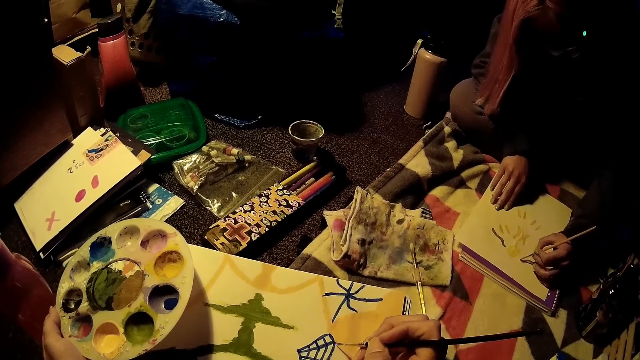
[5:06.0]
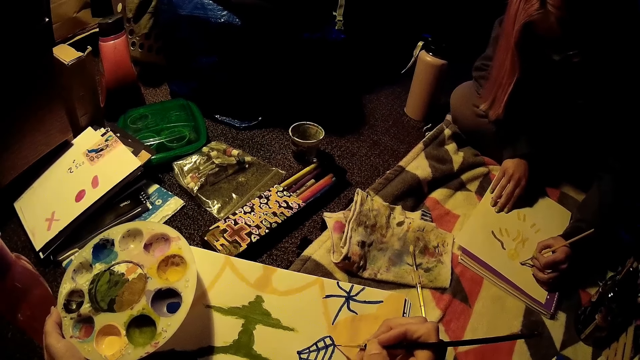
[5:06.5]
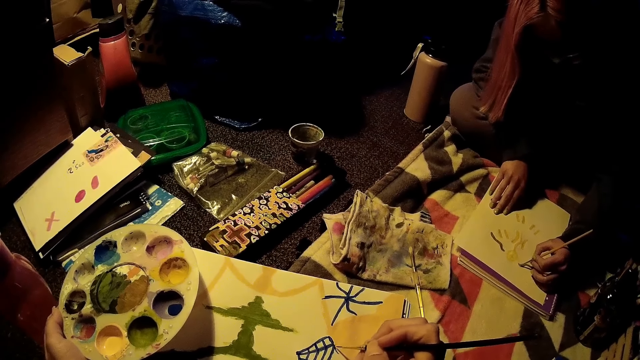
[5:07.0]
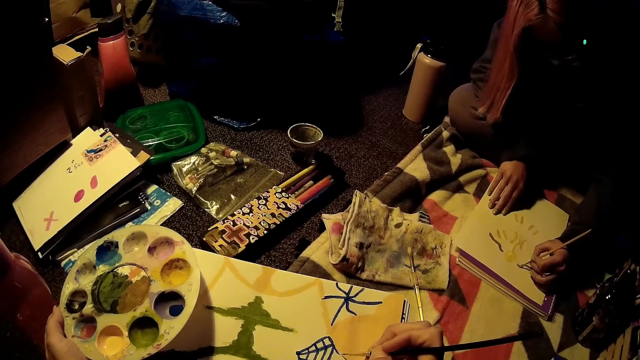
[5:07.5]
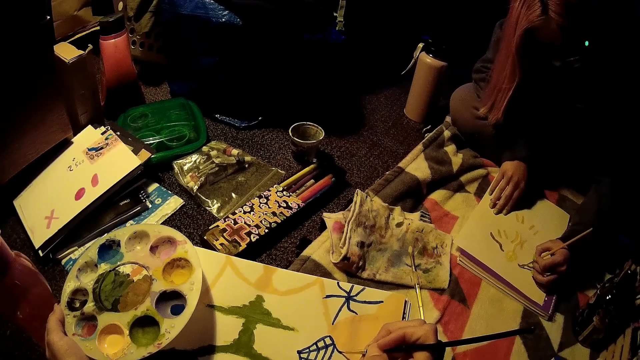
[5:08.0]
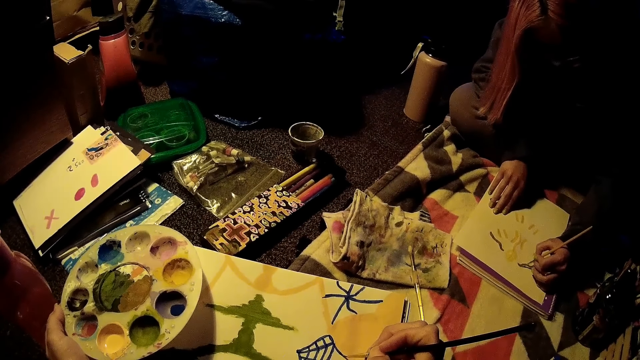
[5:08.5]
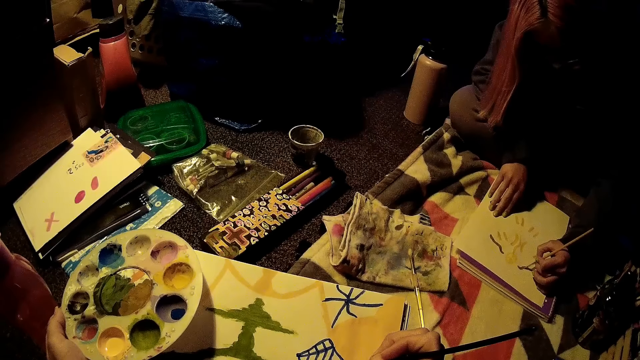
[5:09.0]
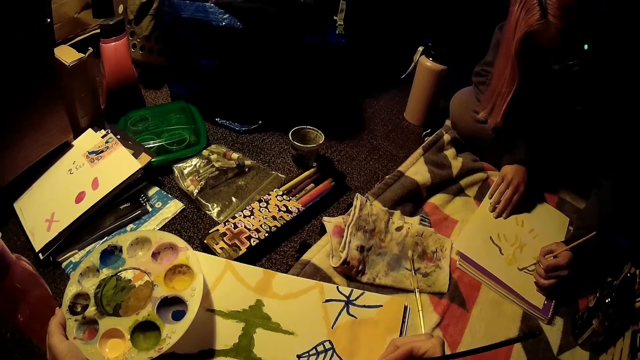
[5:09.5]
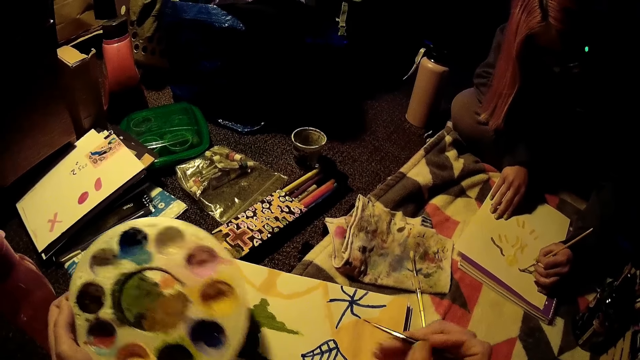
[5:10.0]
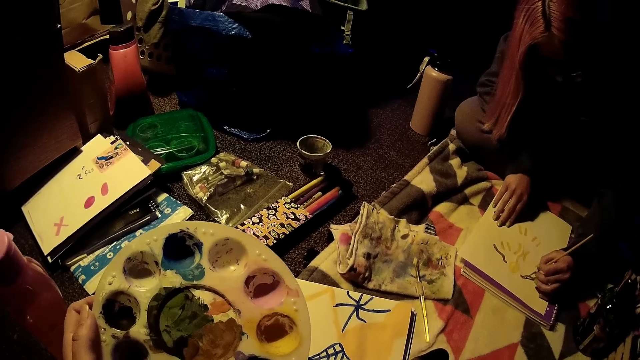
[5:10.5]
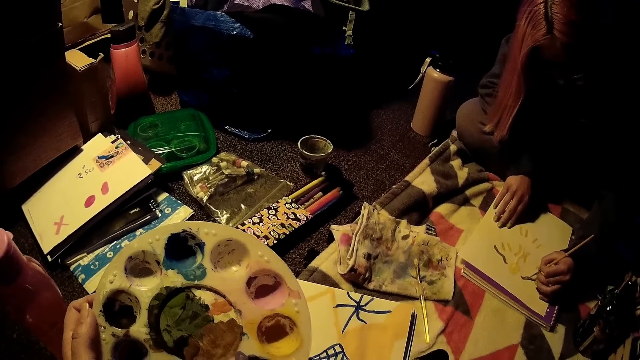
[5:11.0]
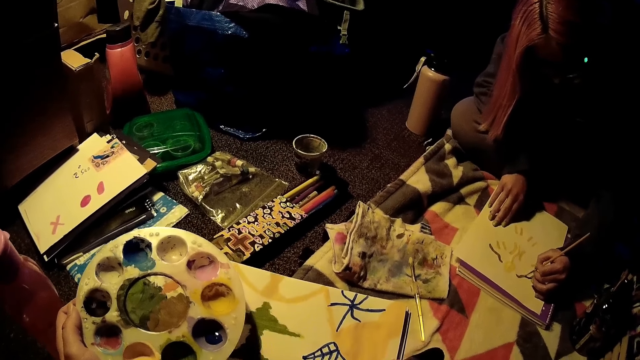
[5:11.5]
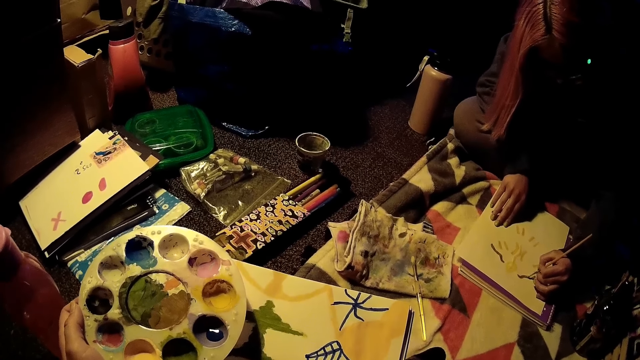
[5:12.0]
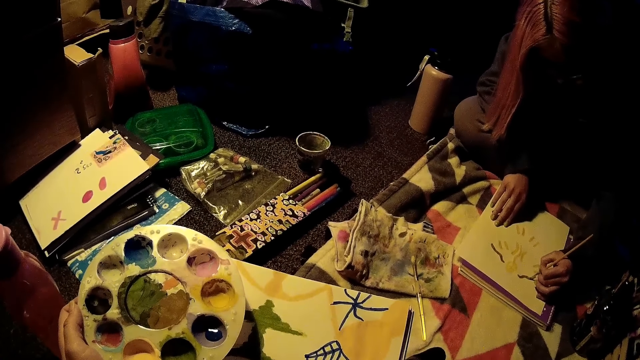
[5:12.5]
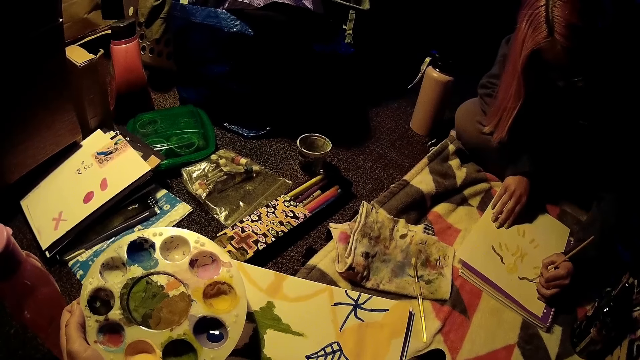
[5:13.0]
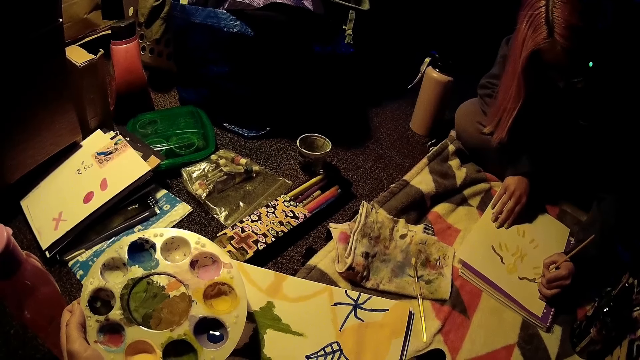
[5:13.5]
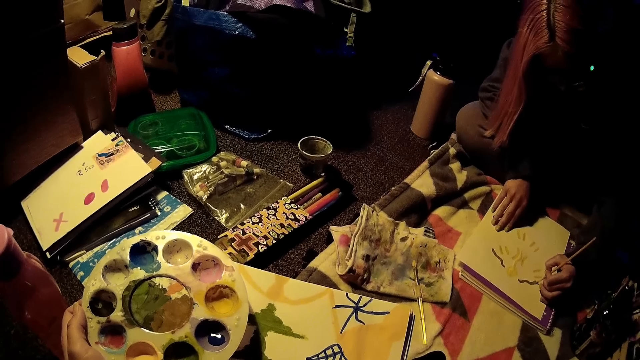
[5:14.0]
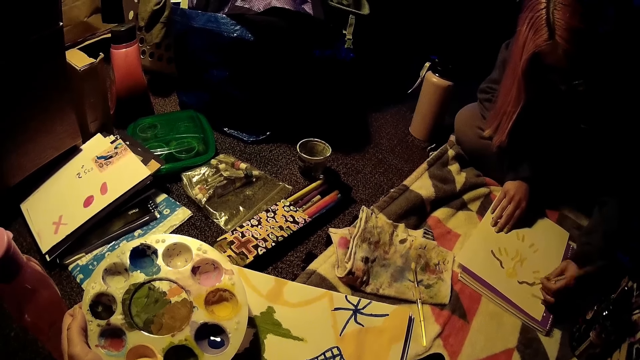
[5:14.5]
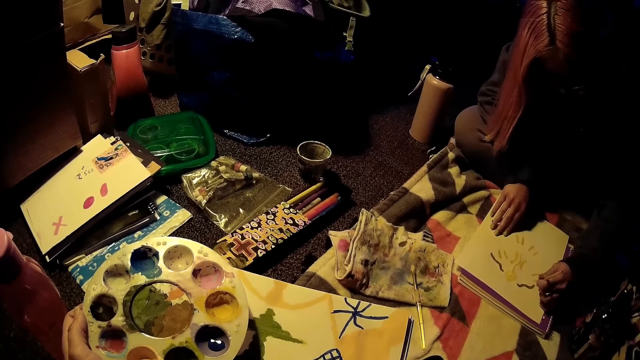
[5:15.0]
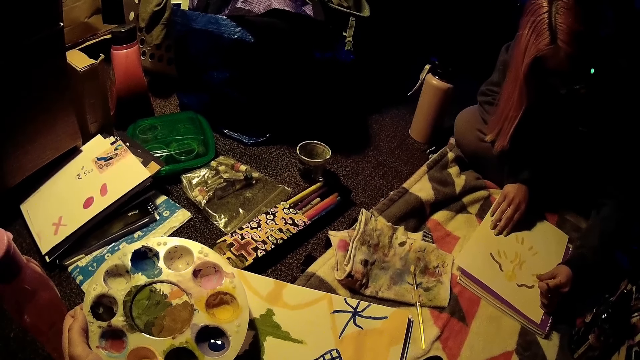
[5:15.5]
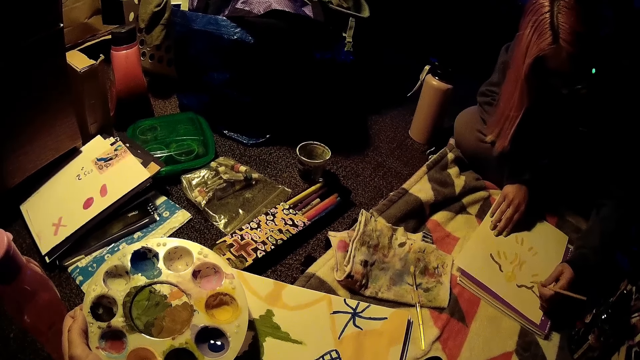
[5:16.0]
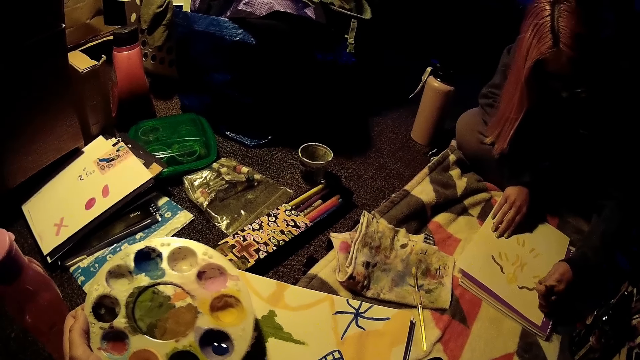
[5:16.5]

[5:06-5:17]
The camera wearer paints the white paper with the brush in her right hand. A person paints on the paper.

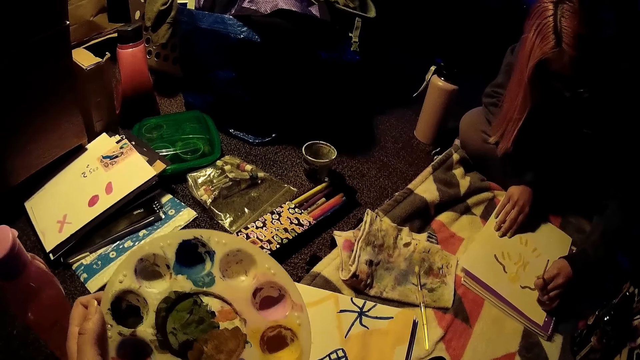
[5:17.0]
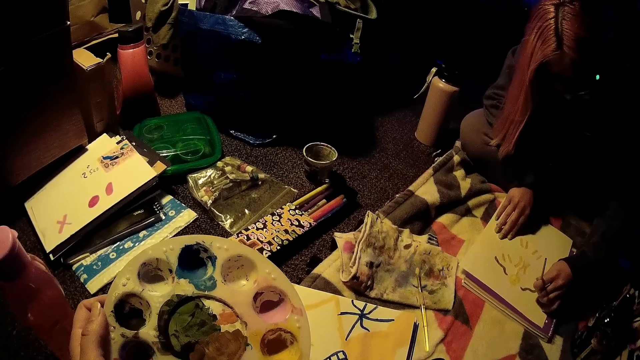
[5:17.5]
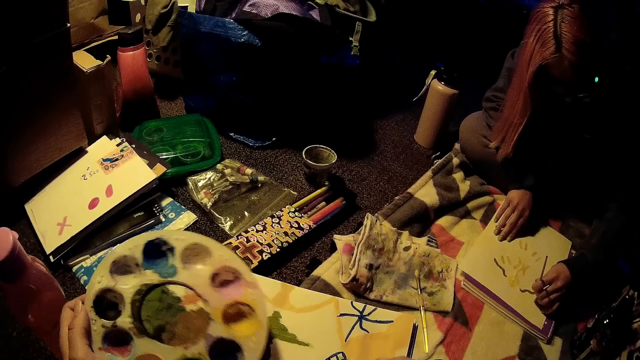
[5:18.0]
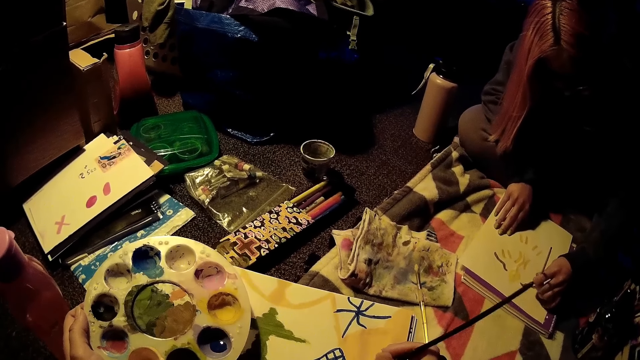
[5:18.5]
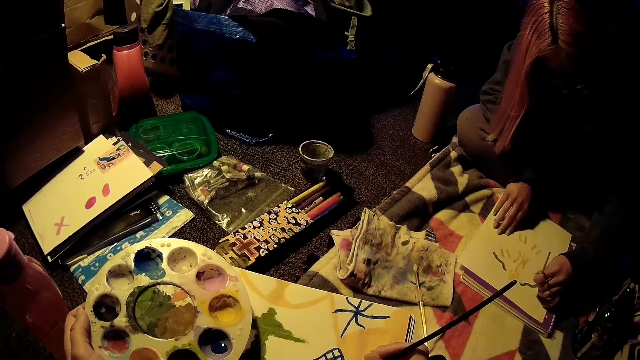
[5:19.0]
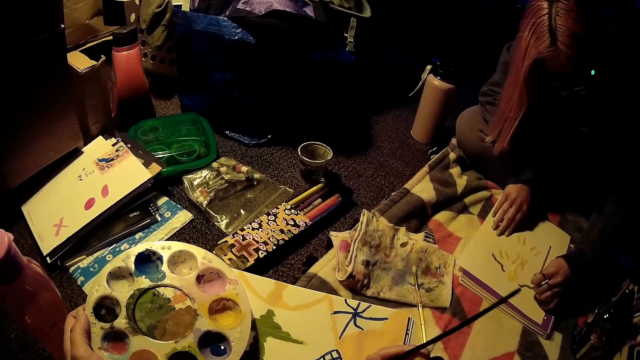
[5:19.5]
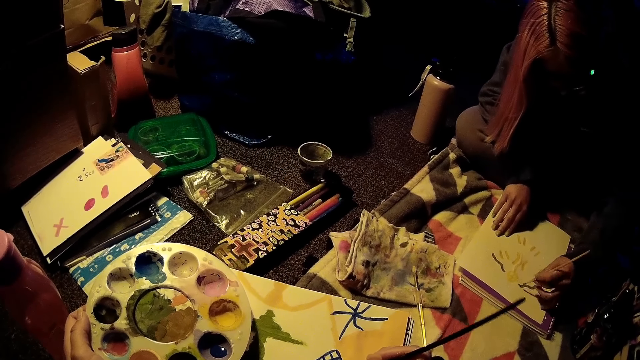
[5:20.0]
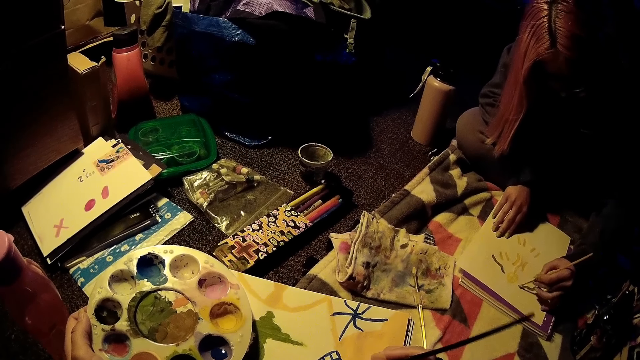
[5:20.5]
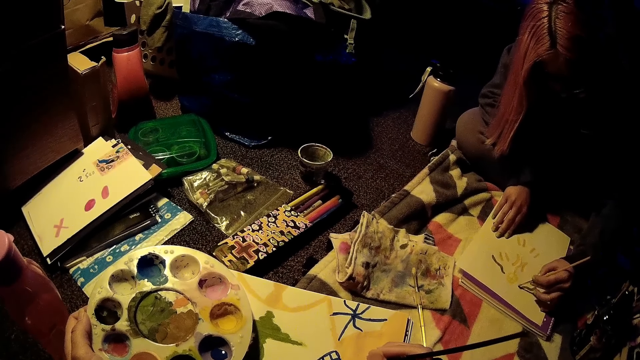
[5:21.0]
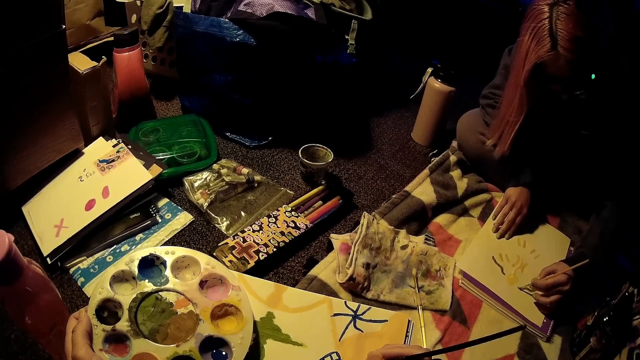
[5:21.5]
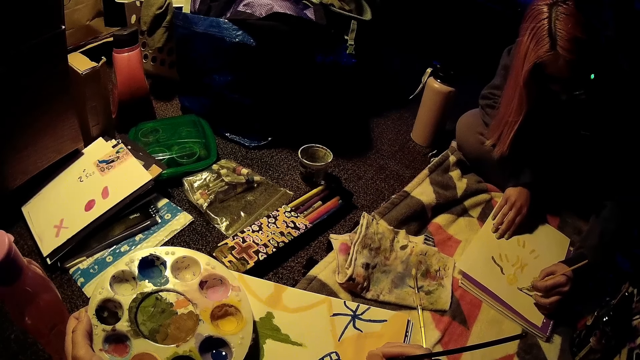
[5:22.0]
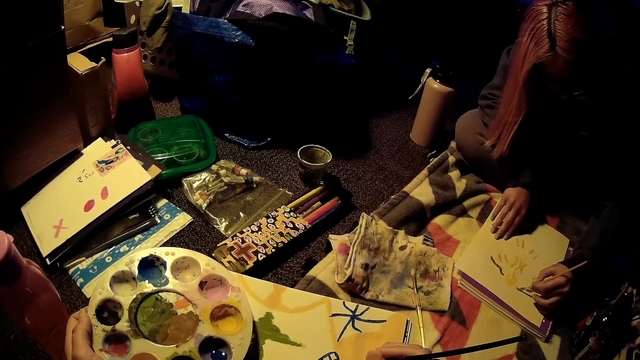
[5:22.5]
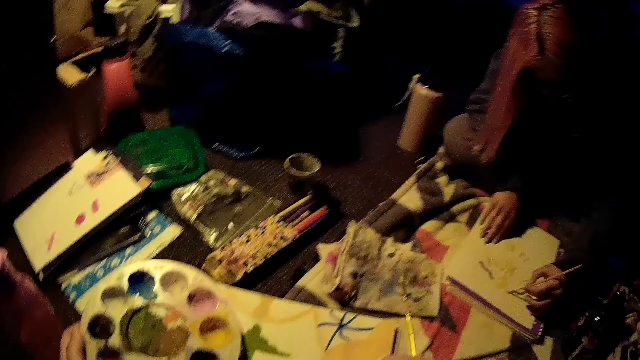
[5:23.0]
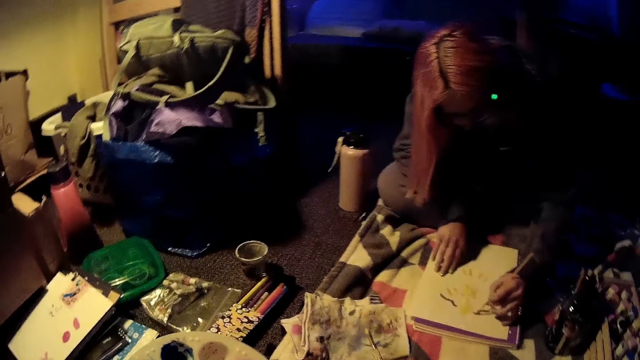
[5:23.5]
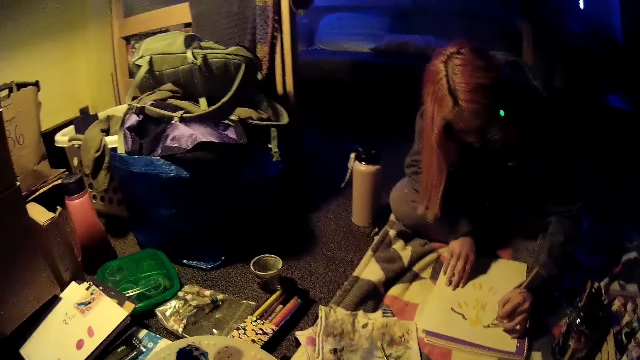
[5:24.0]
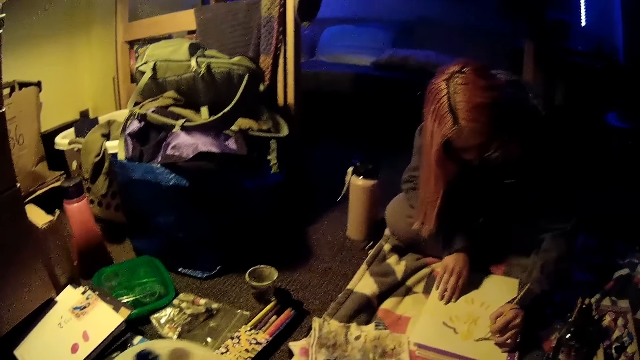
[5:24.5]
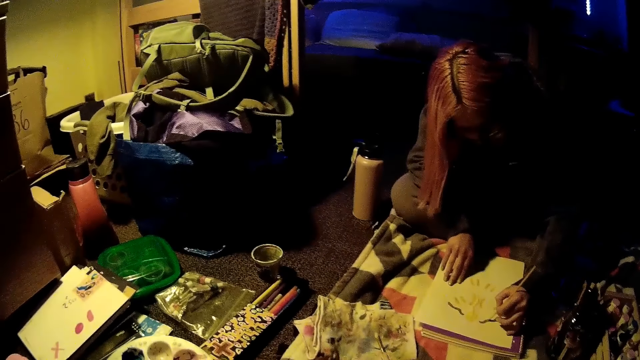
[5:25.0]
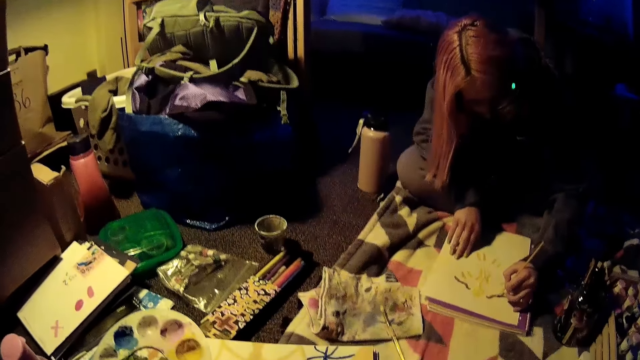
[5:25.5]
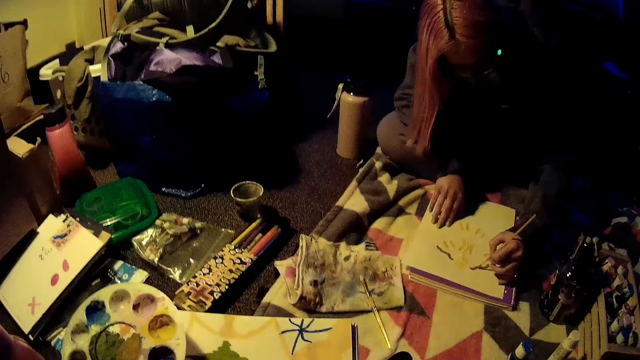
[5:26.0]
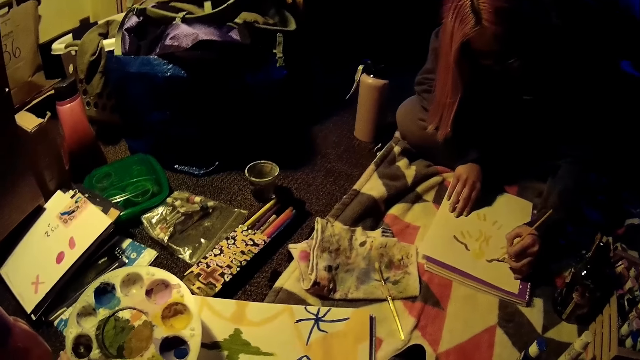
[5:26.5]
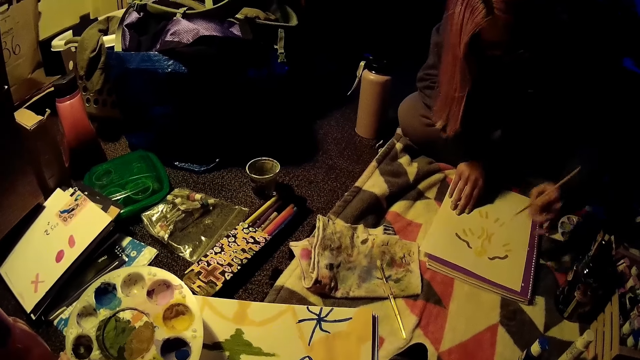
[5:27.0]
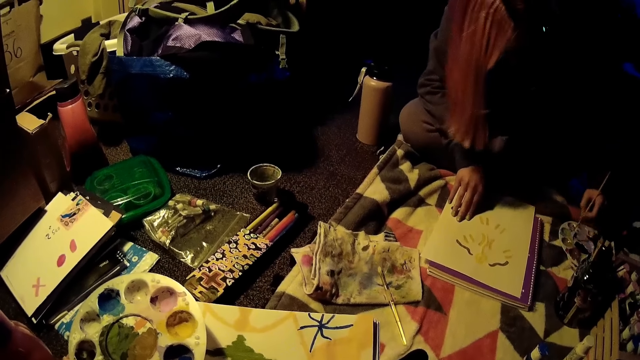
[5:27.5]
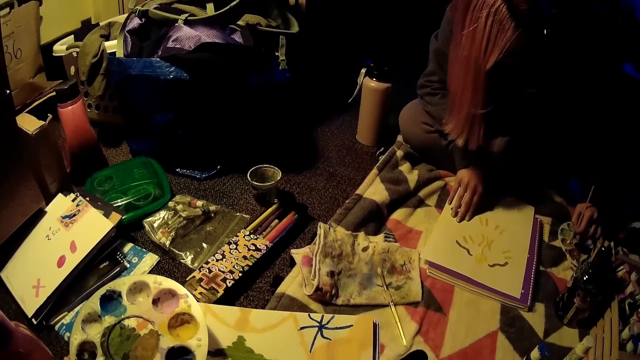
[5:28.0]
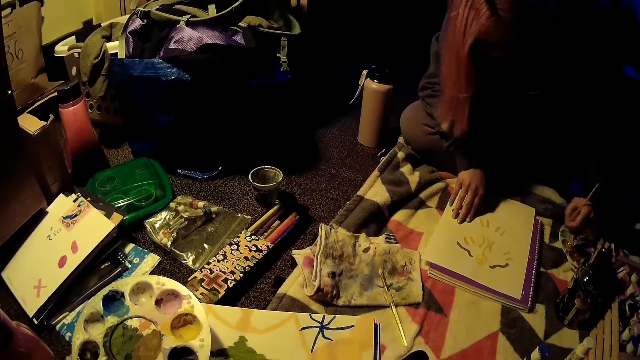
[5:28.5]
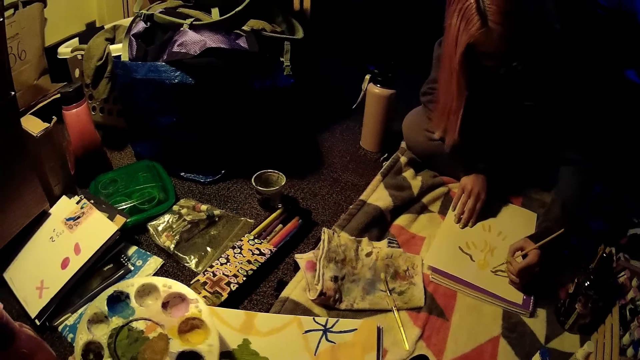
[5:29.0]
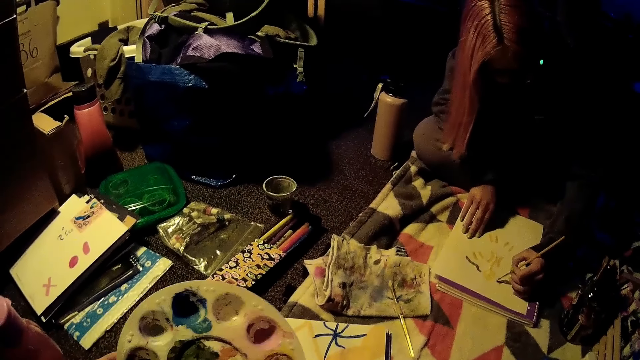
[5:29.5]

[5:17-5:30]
The camera wearer paints on the paper. A person dips a brush in the paint.
